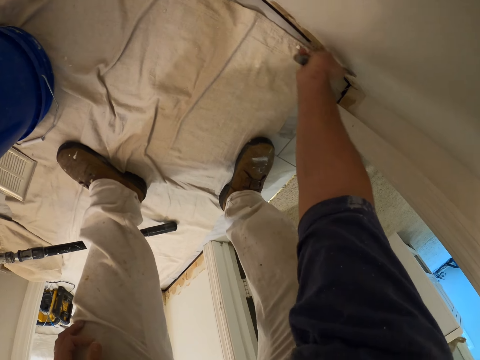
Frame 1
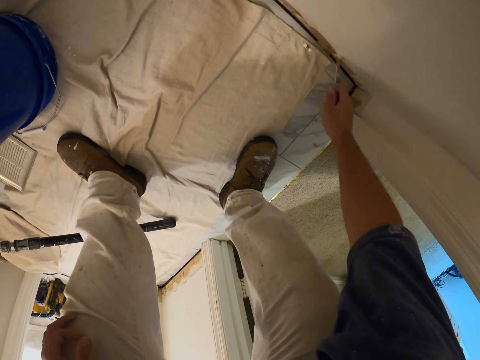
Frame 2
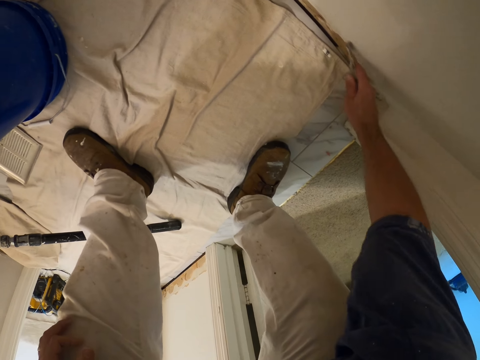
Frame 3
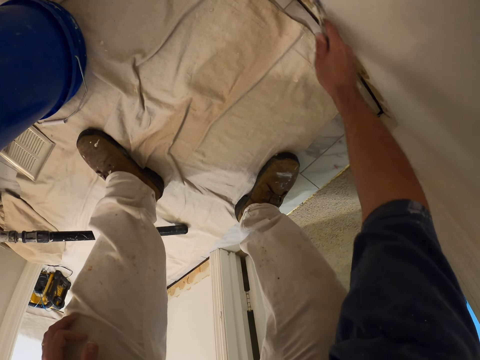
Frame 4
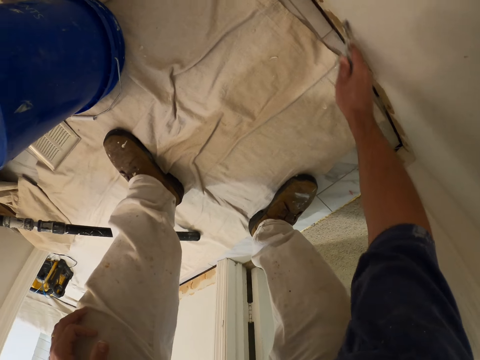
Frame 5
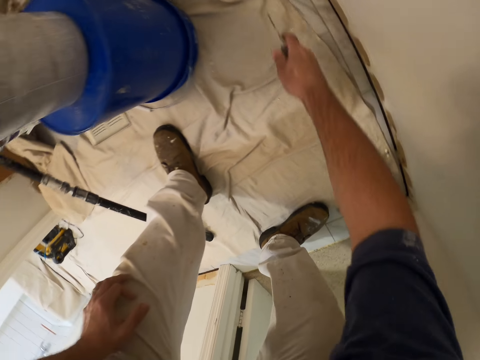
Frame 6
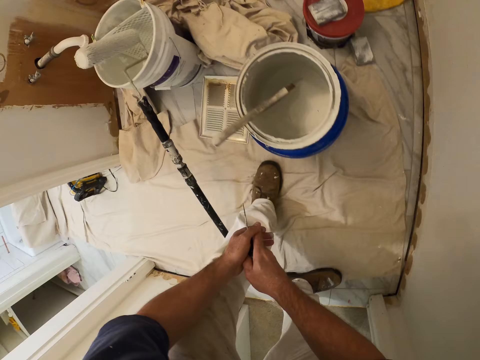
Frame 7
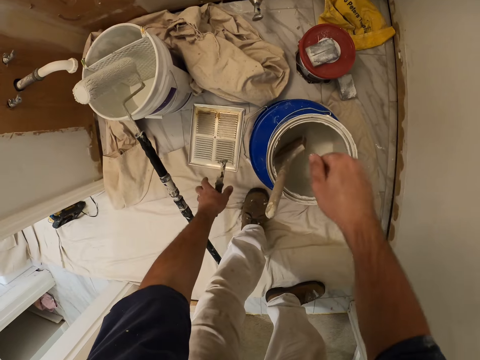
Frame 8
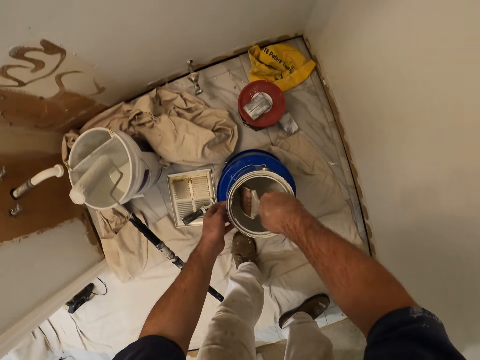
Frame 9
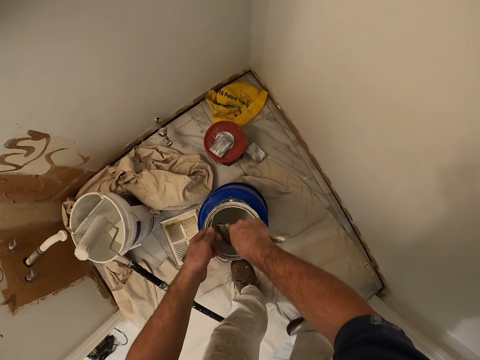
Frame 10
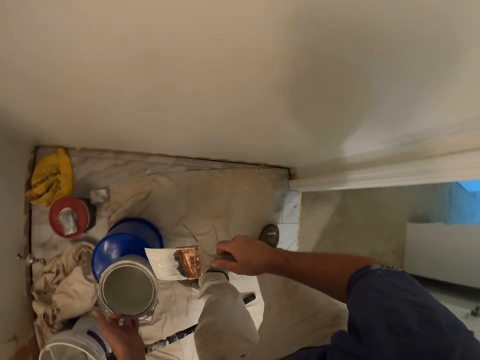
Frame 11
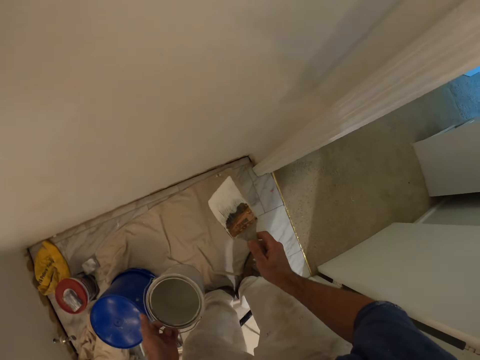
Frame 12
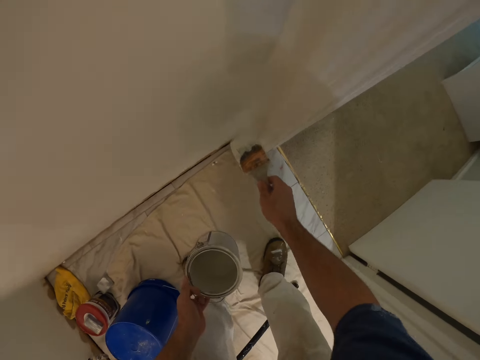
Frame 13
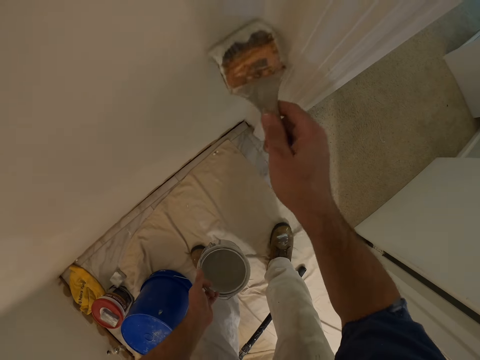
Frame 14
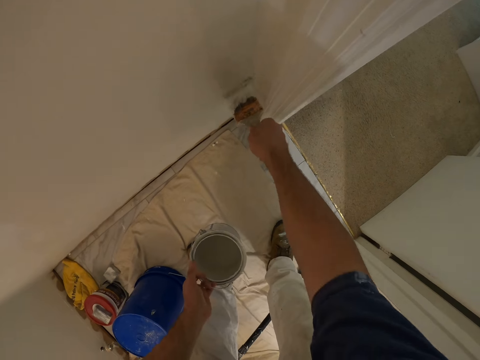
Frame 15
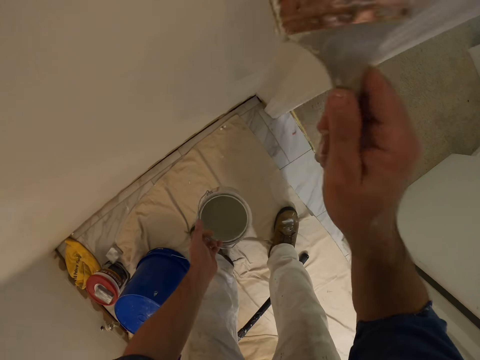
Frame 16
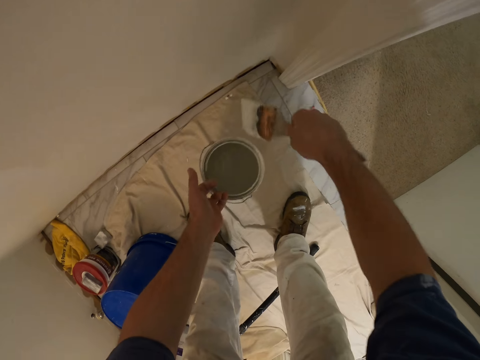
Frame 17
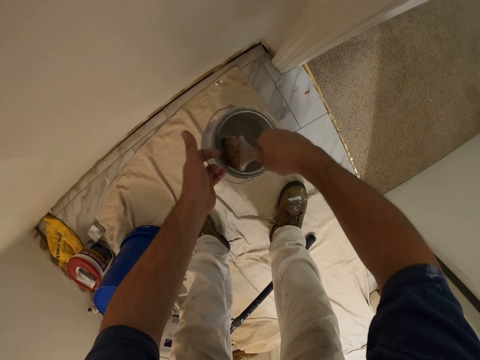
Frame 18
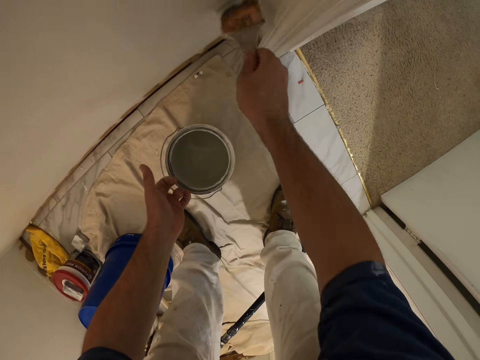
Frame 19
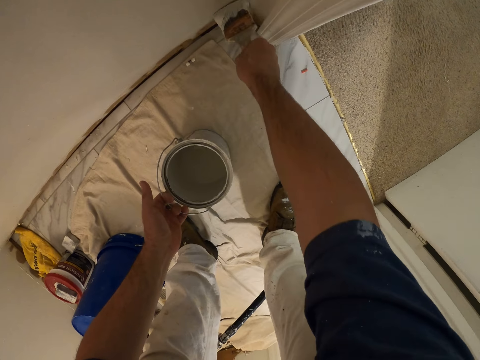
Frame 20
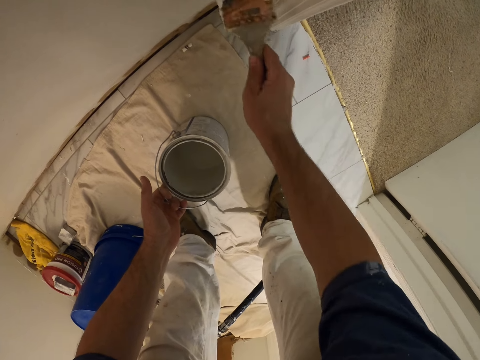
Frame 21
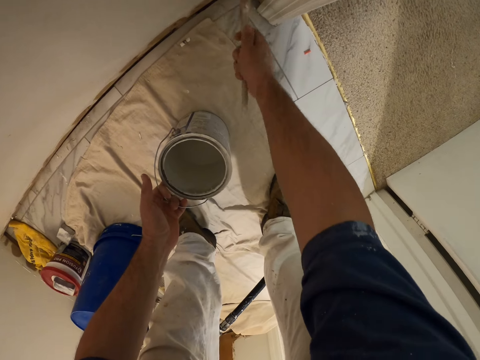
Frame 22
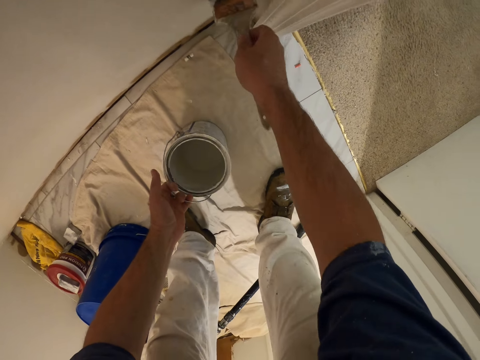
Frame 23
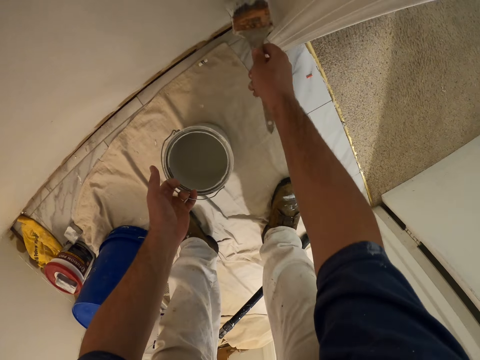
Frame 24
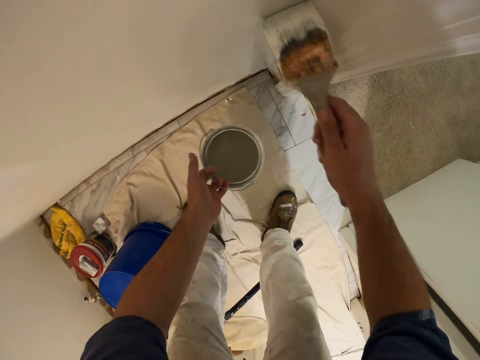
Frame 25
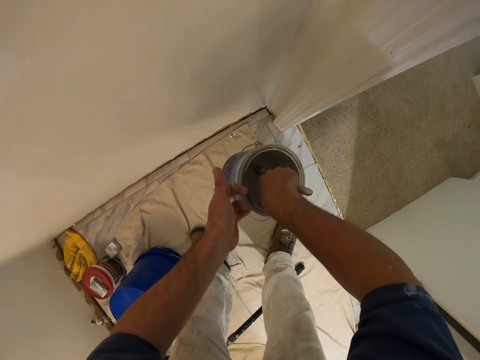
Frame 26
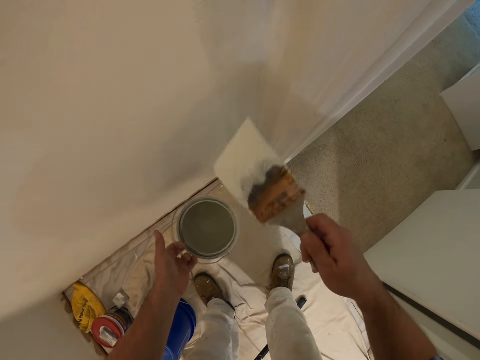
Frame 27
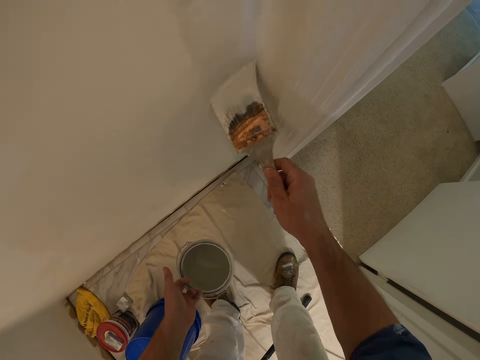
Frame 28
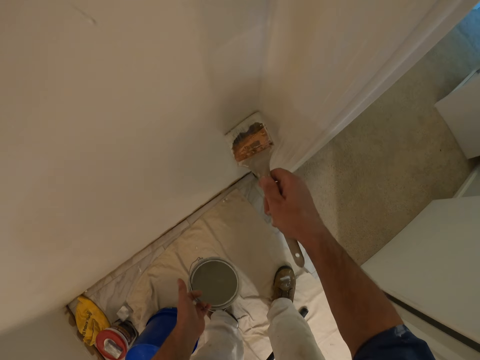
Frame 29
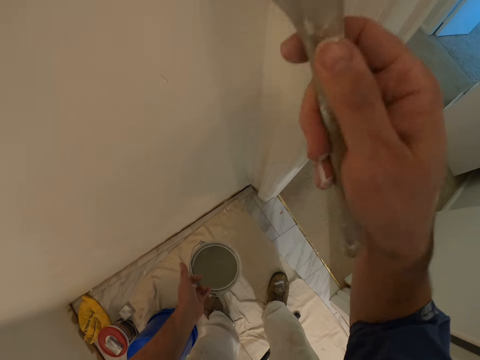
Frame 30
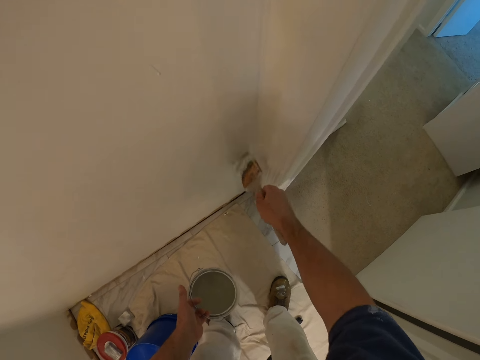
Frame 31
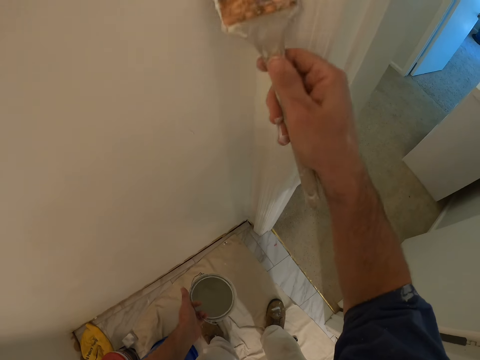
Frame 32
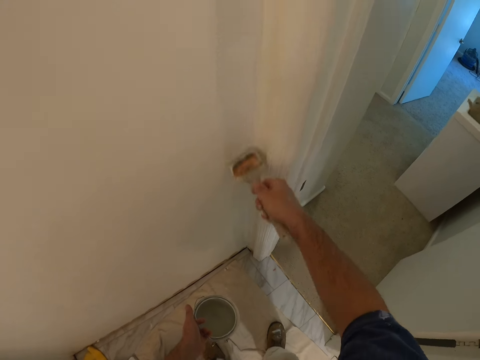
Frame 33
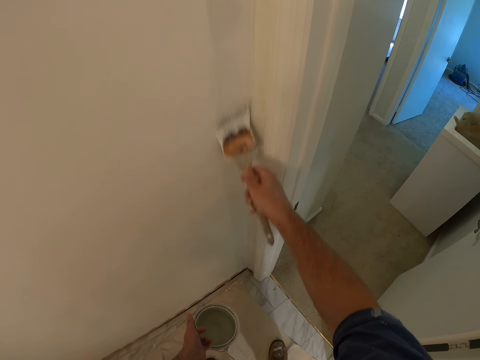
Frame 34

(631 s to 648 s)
The camera wearer holds the scraper with his left hand. He throws the scraper on the floor. He holds the paint brush. He picks up the paint brush from the smaller paint container. He carries the smaller paint container. He turns to the other side of the wall. He lifts the container. He paints the wall with the paint brush. He gets more paint from the paint container. He paints the wall with the paint brush. He dips the paint brush inside the container. He paints the wall.

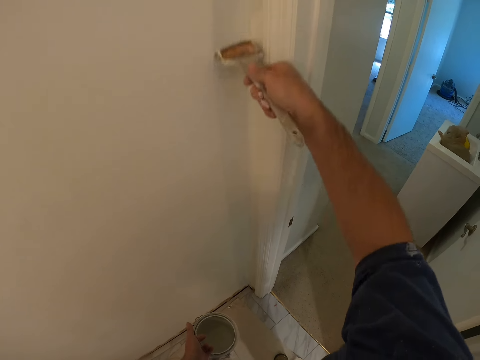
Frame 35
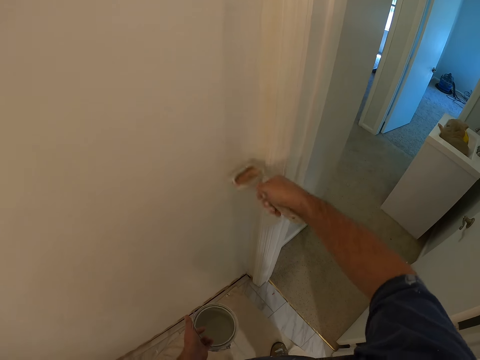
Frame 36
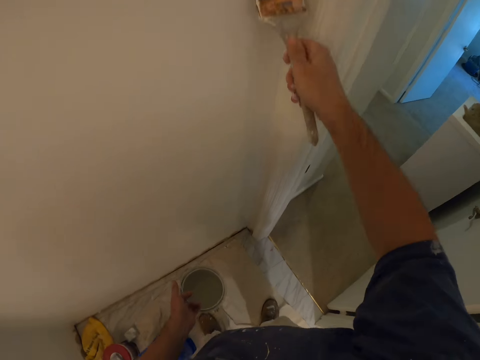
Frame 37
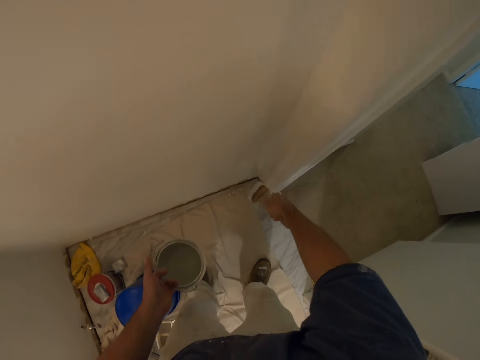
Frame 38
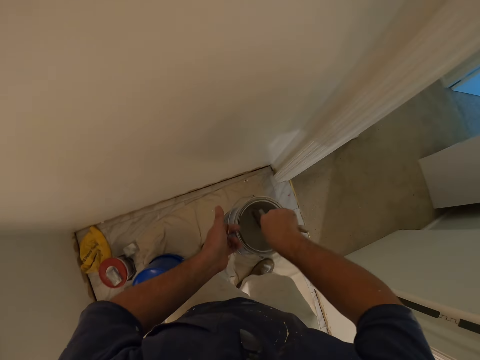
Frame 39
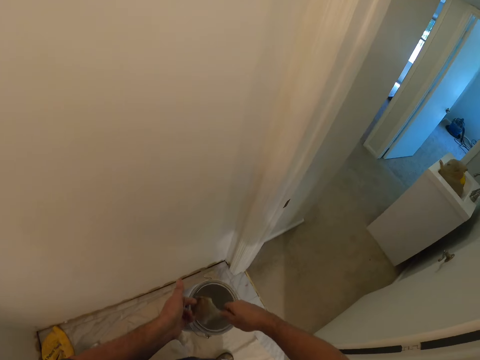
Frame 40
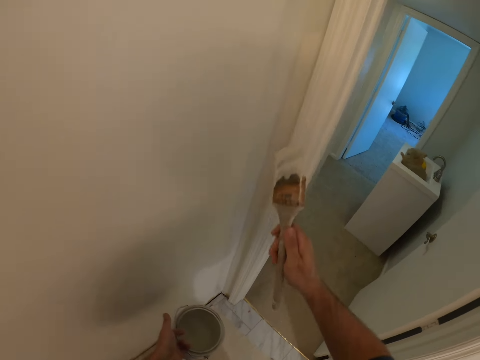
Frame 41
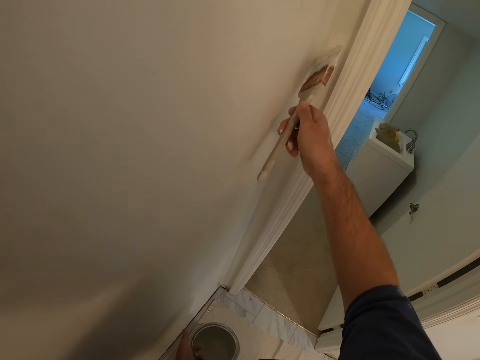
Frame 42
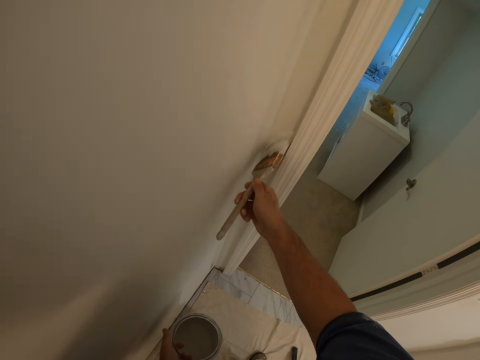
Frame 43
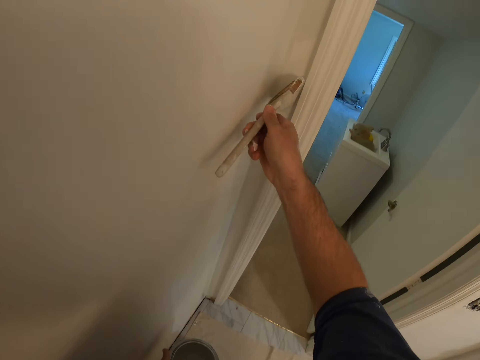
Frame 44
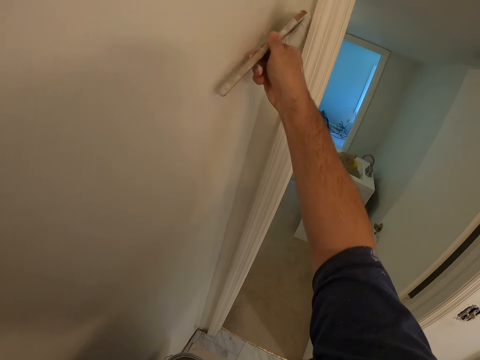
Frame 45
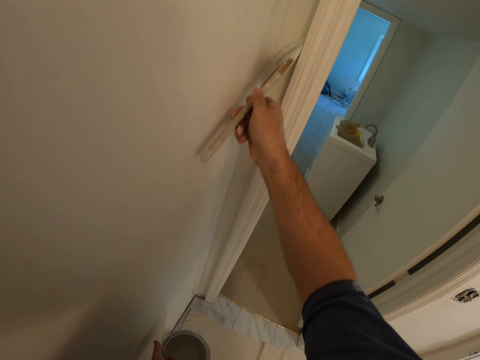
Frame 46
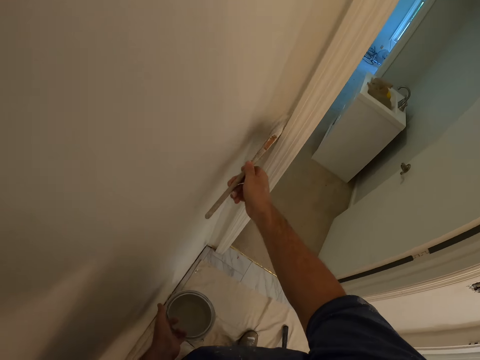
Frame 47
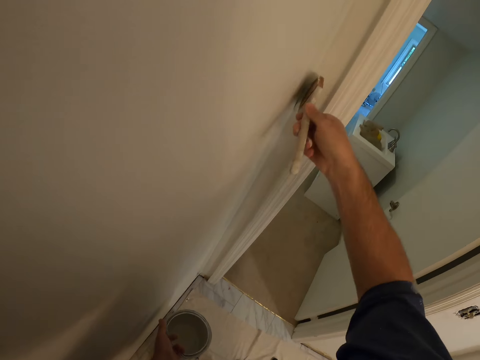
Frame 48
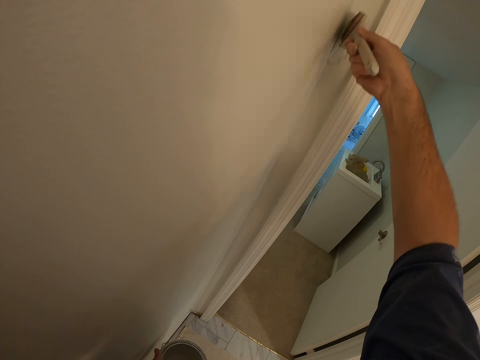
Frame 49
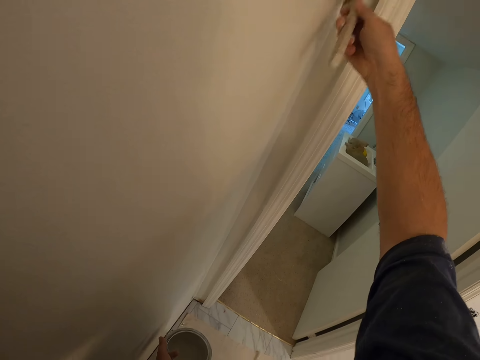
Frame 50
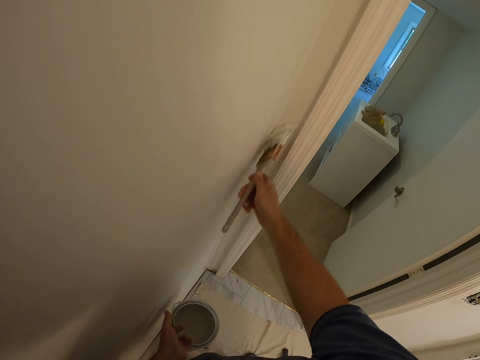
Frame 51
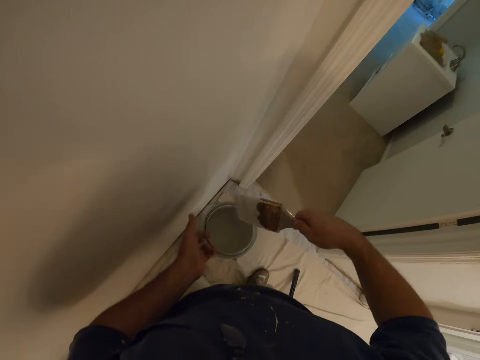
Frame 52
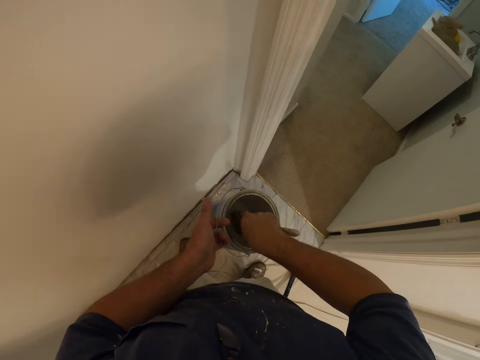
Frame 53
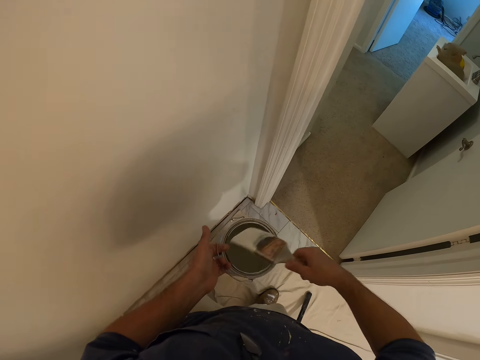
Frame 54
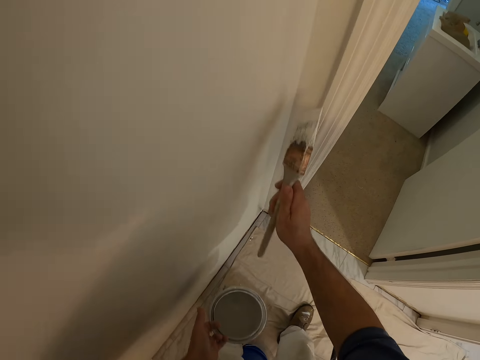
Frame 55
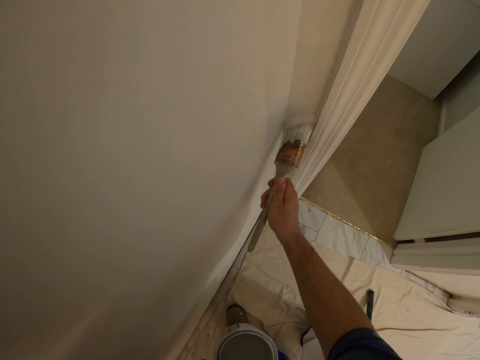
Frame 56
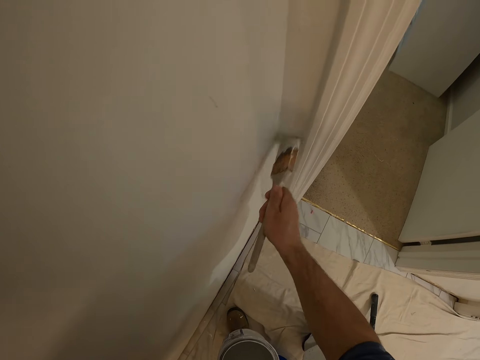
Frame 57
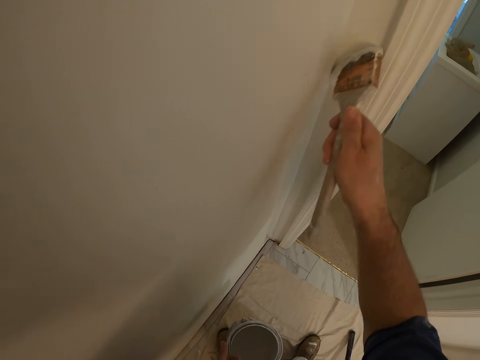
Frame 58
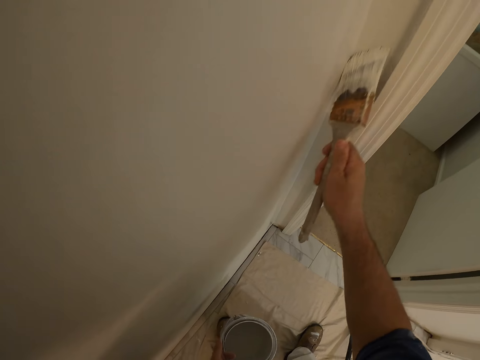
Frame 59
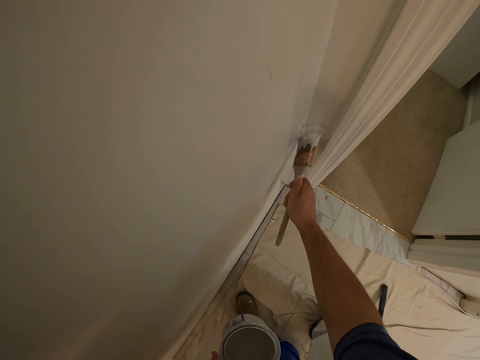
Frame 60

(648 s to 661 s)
The camera wearer gets more paint from the paint container. They paint the wall with the paint brush. They get more paint from the paint container. They paint the wall with the paint brush.
